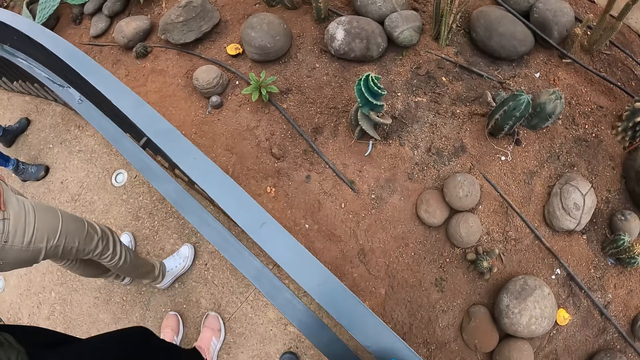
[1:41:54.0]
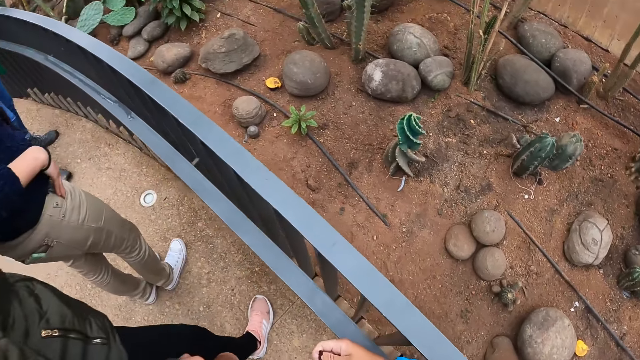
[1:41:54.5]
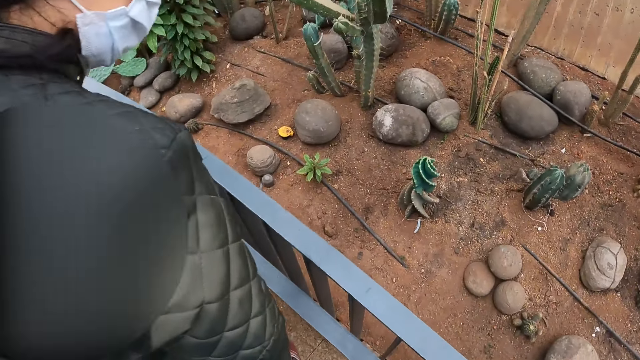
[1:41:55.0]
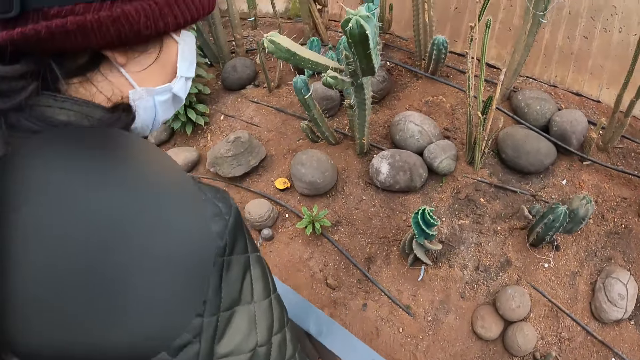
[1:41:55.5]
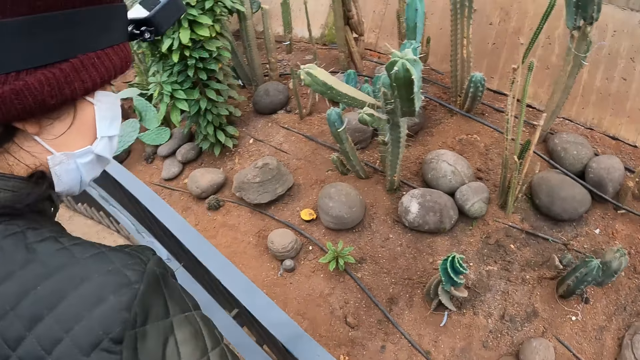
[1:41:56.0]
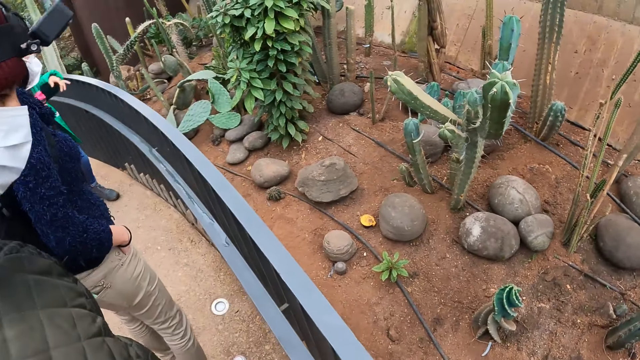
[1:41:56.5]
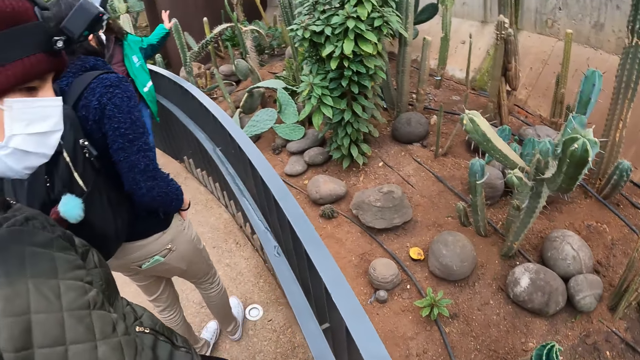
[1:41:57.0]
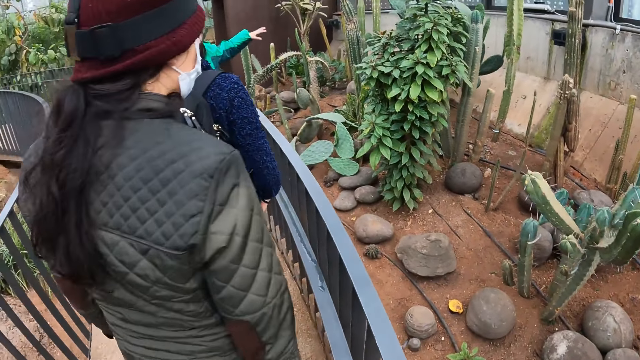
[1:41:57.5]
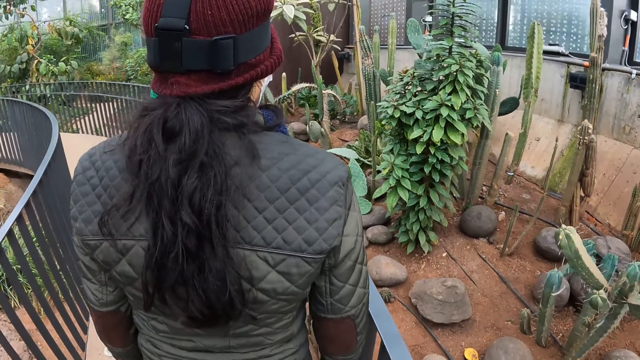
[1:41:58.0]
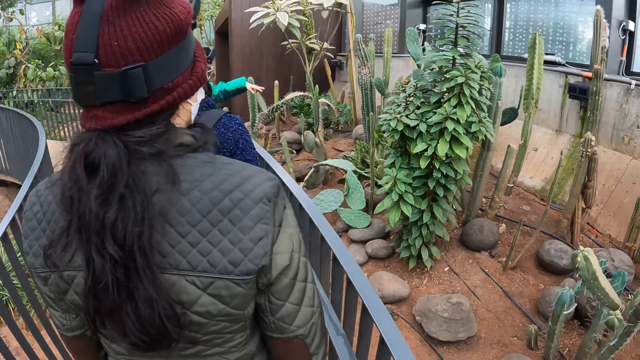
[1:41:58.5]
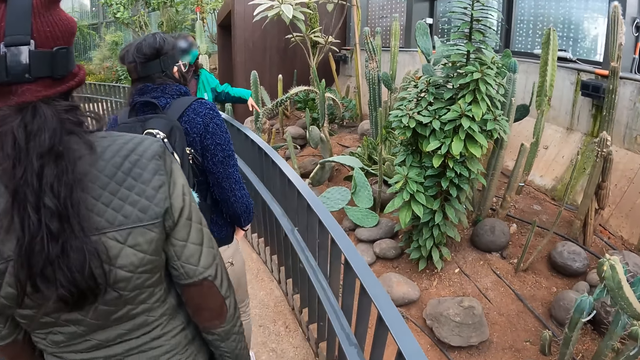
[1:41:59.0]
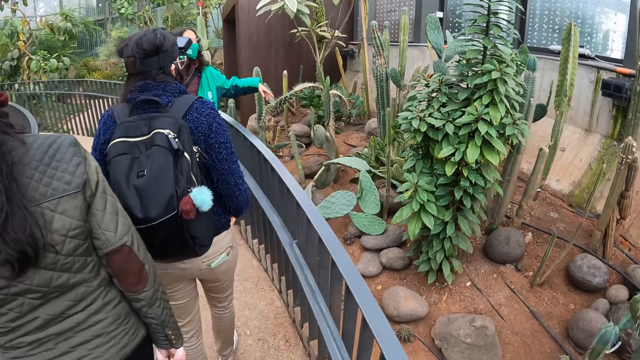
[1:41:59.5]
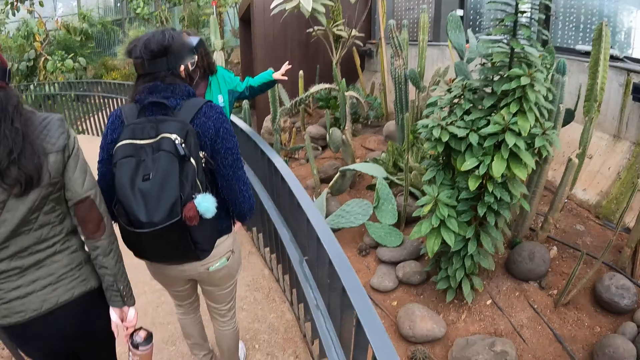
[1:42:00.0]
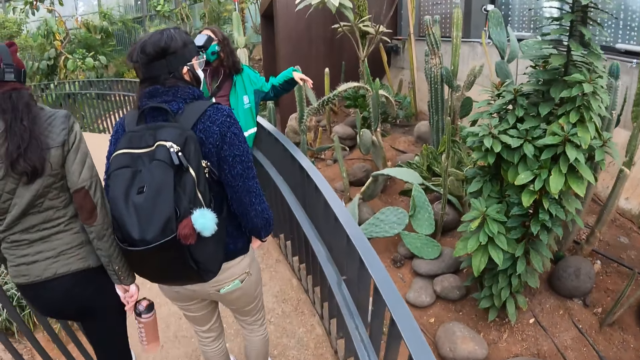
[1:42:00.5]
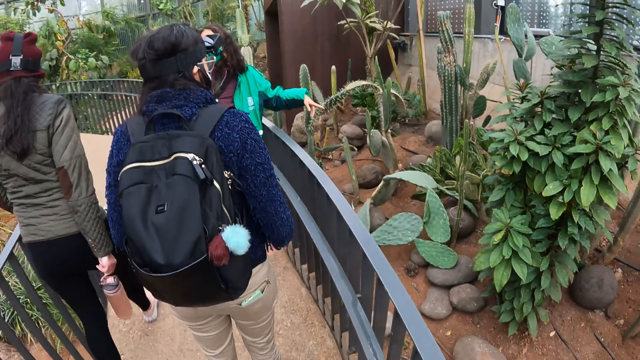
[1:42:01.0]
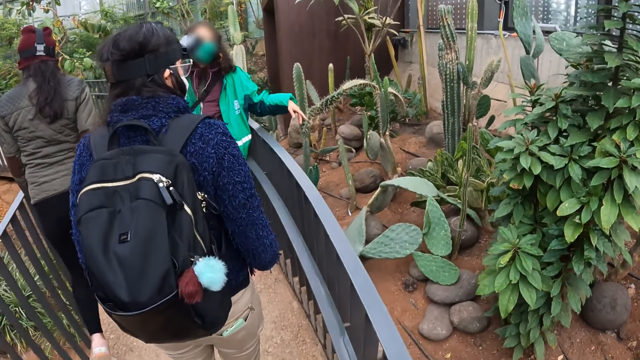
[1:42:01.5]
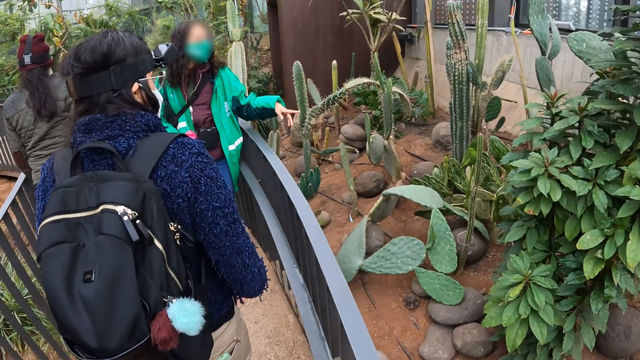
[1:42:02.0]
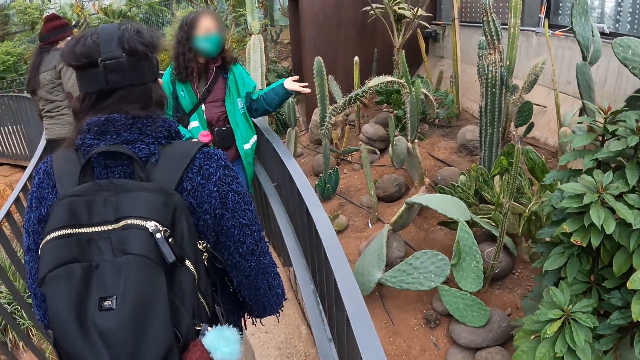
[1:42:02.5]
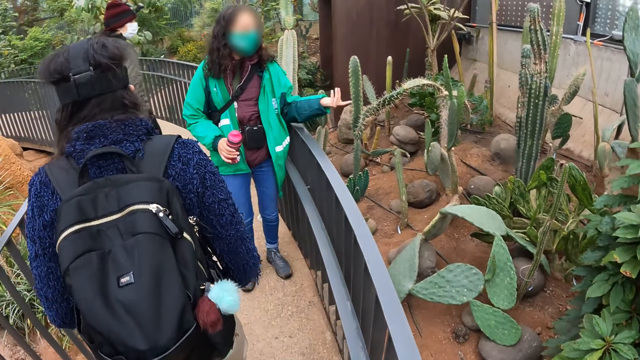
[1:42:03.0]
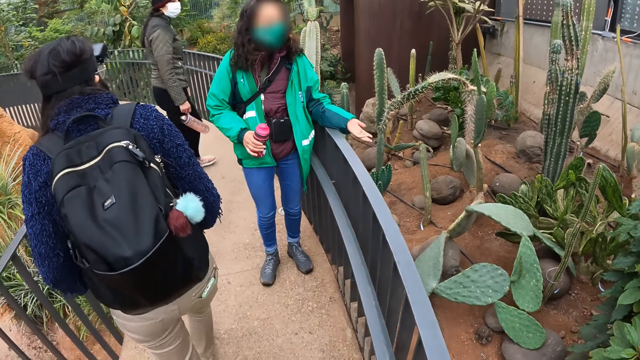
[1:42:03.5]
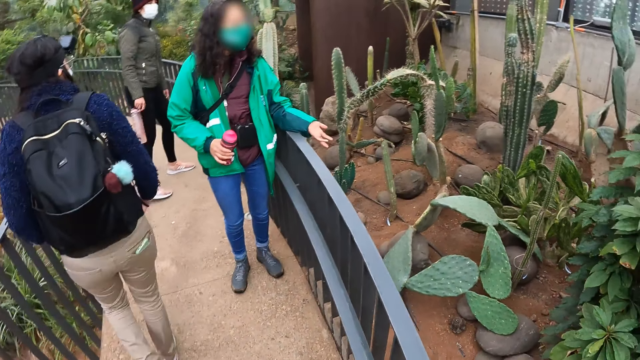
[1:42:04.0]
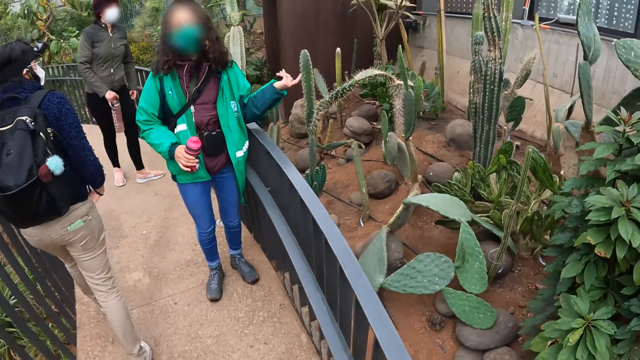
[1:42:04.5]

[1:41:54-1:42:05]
A woman stands in front of the camera wearer. The camera wearer walks on the path in the botanical garden behind the colleagues. Another woman points at the plants and converses with the colleagues. The first woman walks towards the other woman. A third woman follows the first woman.

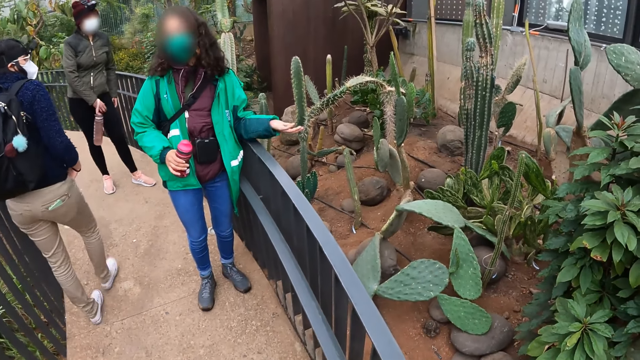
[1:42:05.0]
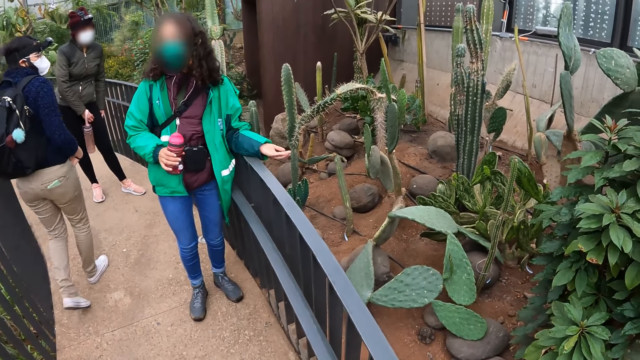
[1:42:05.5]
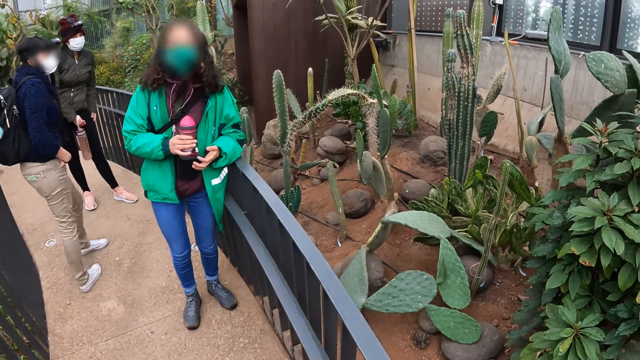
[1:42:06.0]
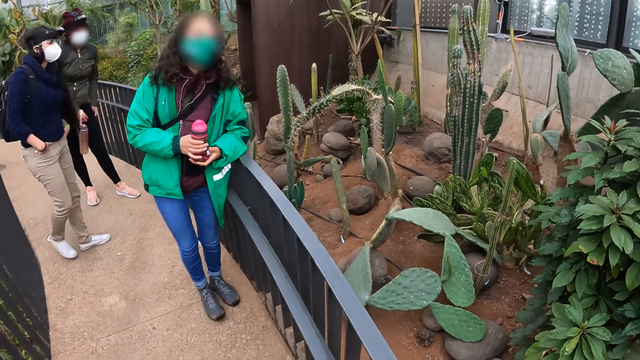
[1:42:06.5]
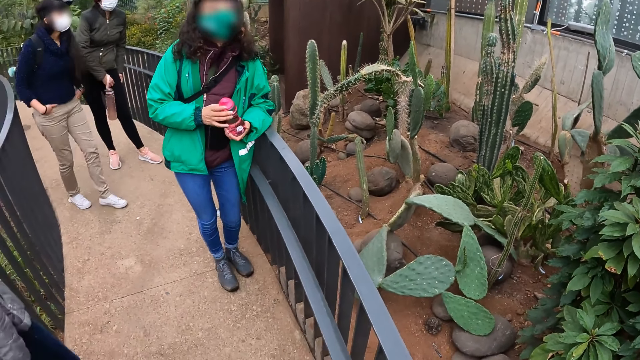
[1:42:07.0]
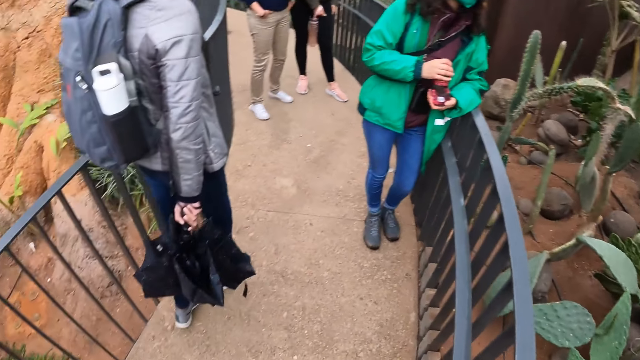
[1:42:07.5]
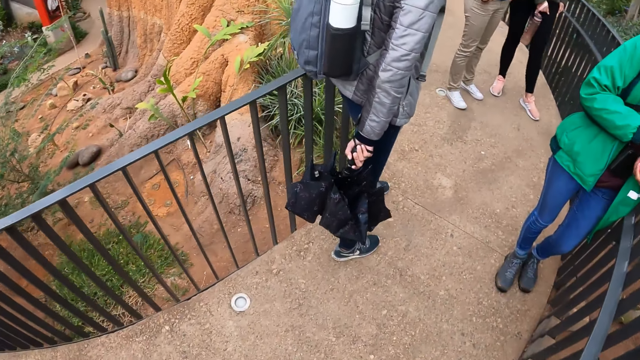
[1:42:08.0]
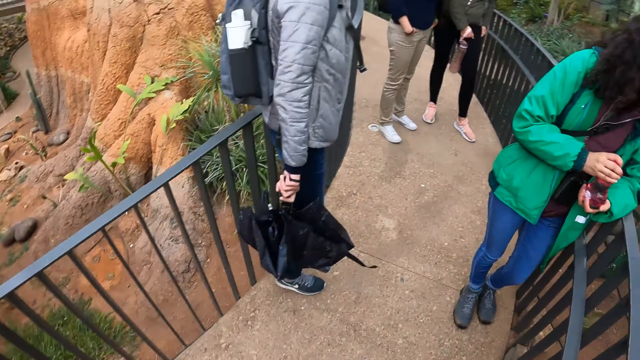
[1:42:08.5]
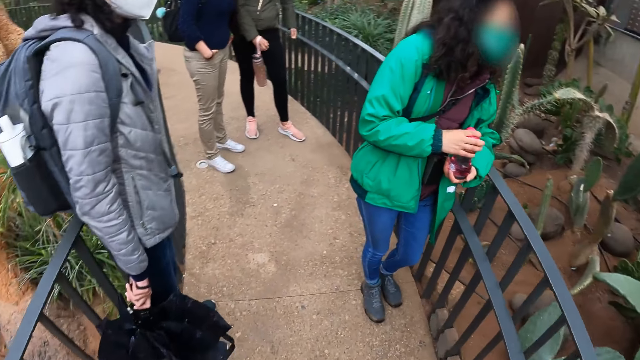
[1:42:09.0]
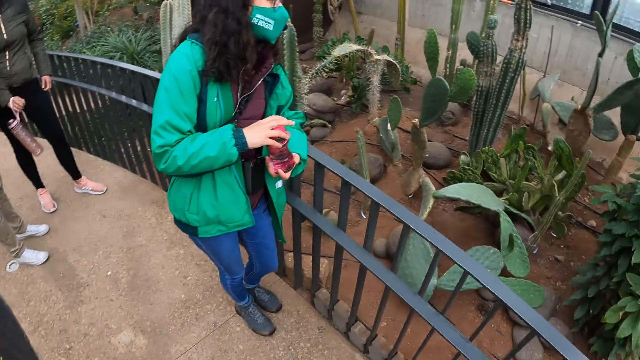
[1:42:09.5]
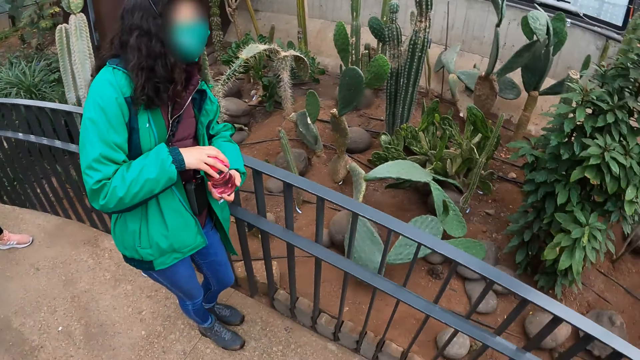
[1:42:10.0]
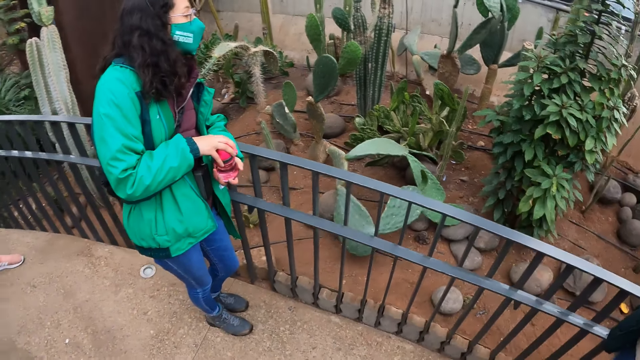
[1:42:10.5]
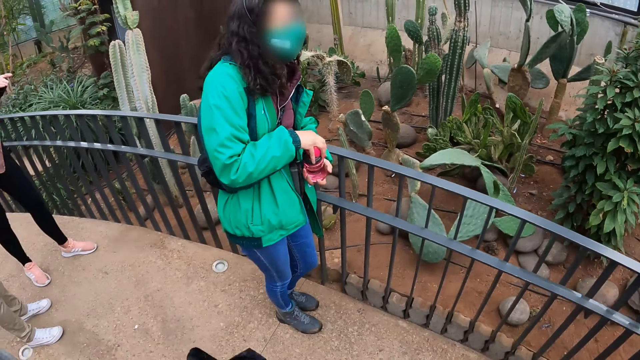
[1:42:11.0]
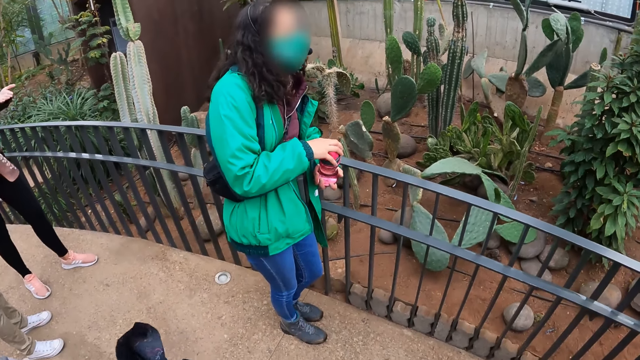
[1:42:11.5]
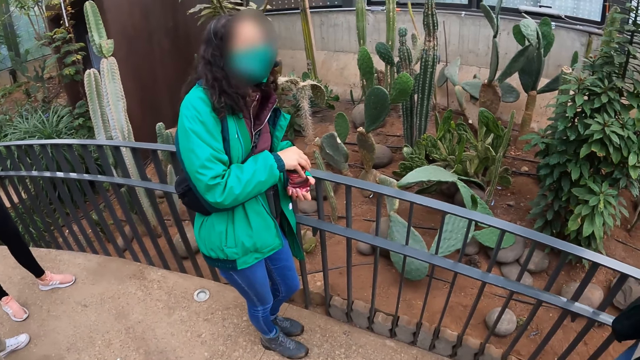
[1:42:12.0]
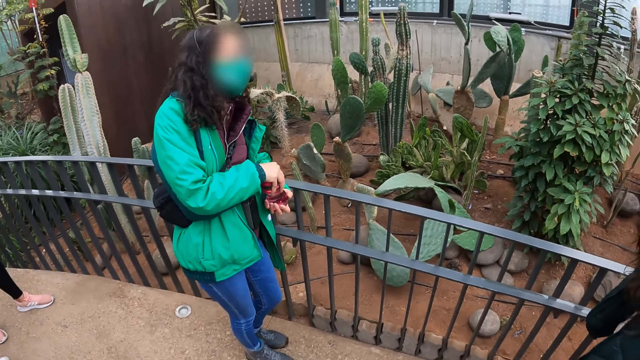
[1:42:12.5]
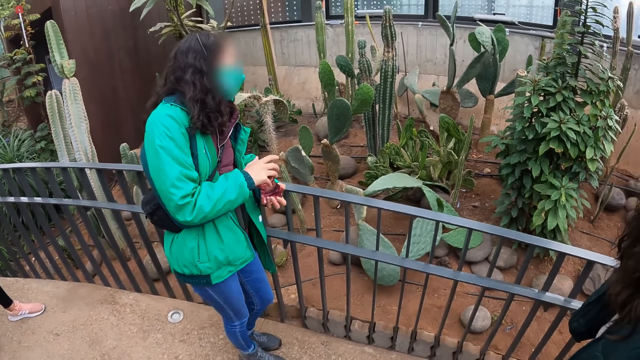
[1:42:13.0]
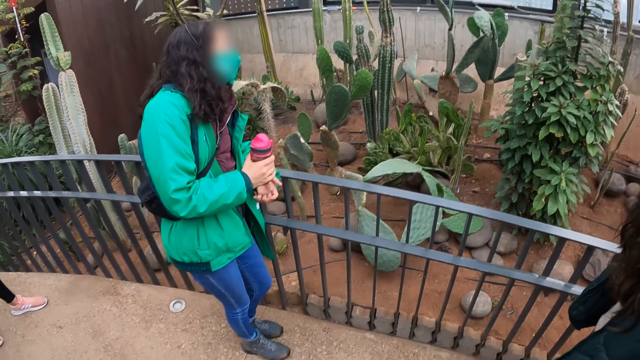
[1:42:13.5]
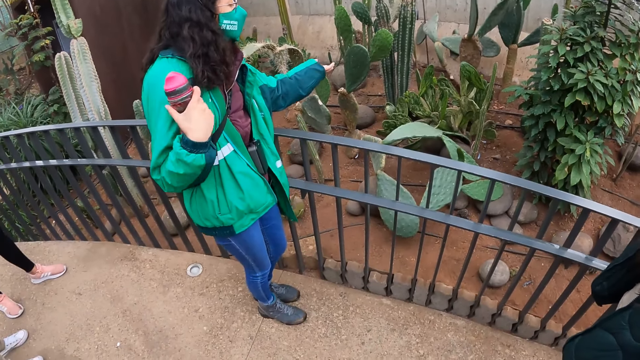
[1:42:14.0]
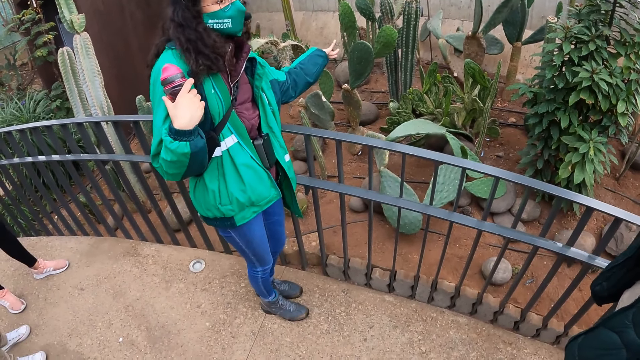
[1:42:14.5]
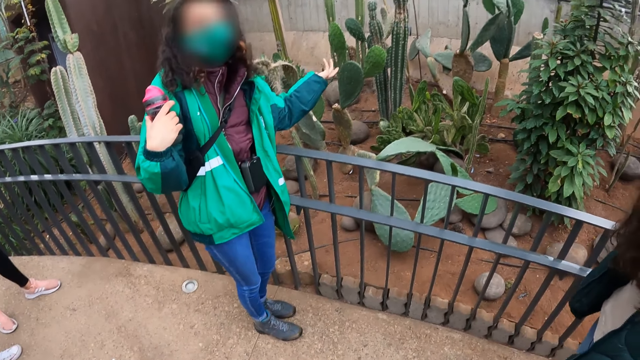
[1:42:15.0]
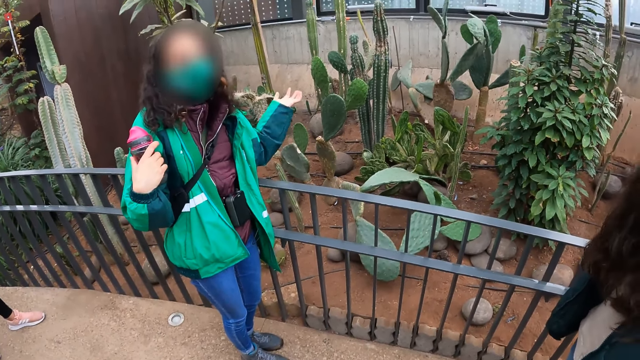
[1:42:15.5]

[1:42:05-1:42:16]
A woman adjusts her trousers. Another woman holds a bottle with both hands. The camera wearer looks around the ground. They look at the plants. The other woman points at the plants and converses with the colleagues.
